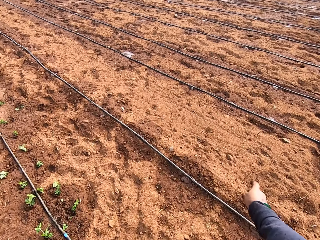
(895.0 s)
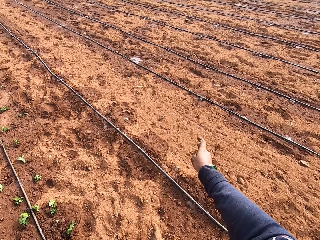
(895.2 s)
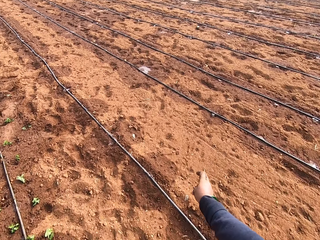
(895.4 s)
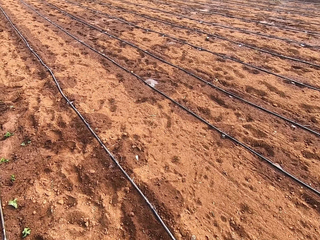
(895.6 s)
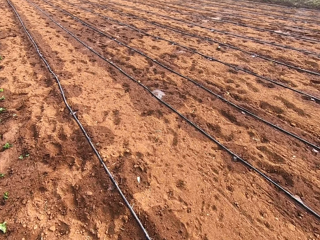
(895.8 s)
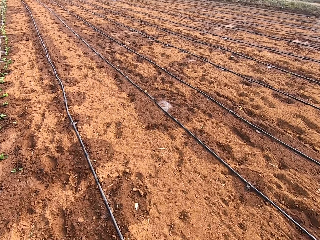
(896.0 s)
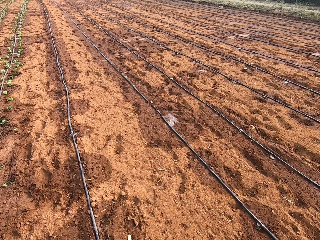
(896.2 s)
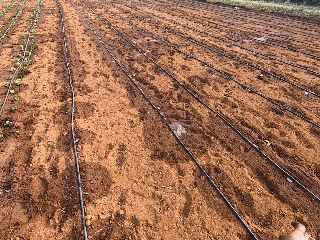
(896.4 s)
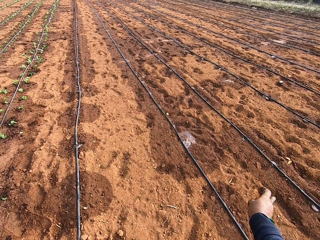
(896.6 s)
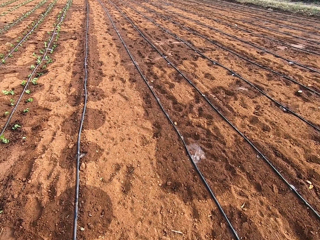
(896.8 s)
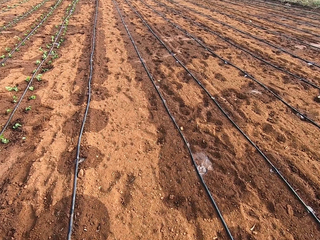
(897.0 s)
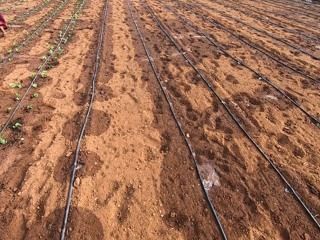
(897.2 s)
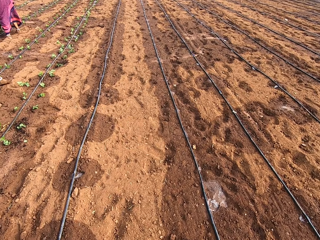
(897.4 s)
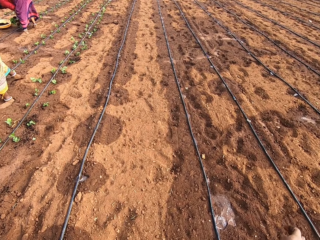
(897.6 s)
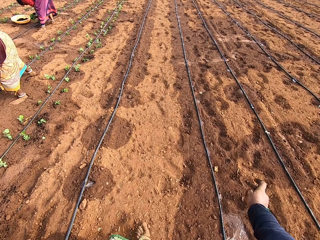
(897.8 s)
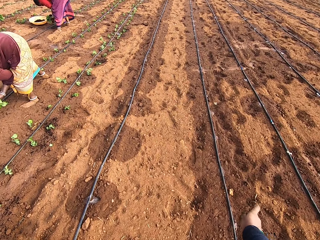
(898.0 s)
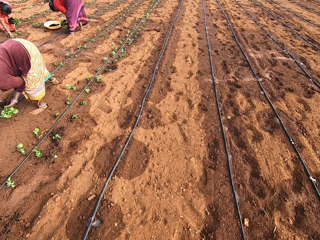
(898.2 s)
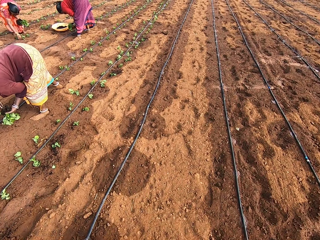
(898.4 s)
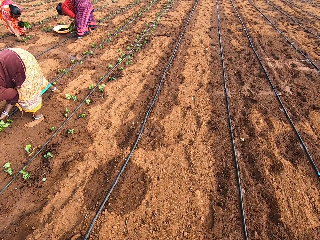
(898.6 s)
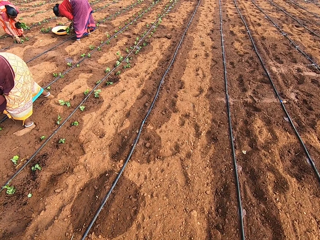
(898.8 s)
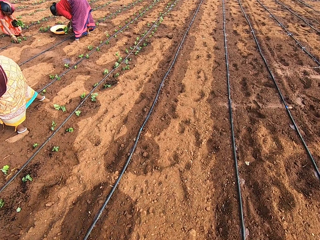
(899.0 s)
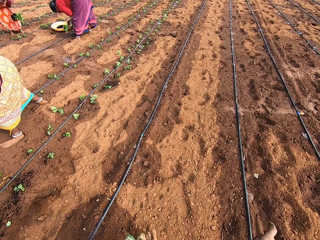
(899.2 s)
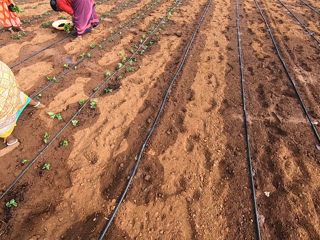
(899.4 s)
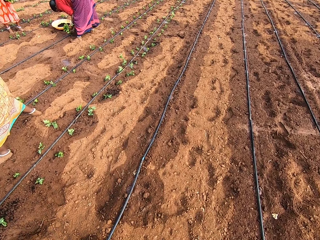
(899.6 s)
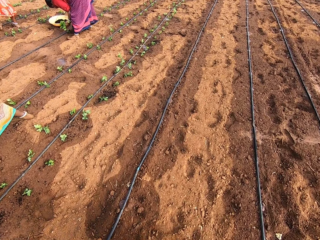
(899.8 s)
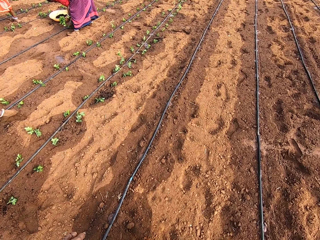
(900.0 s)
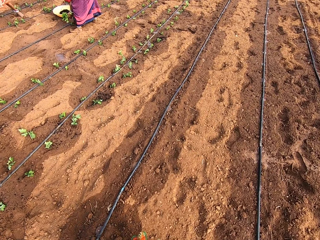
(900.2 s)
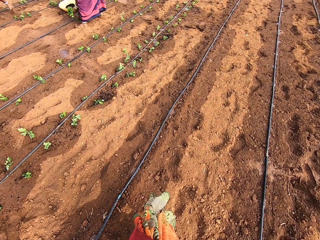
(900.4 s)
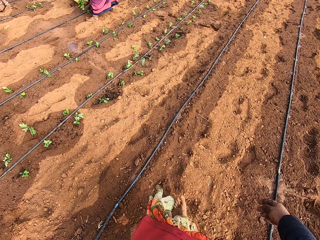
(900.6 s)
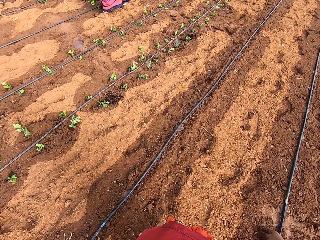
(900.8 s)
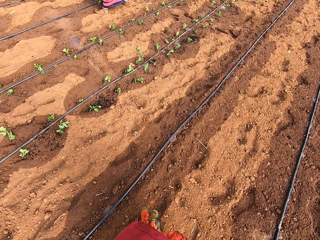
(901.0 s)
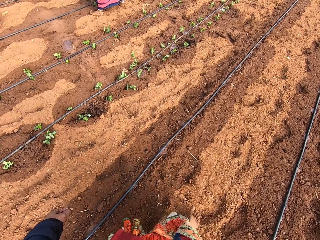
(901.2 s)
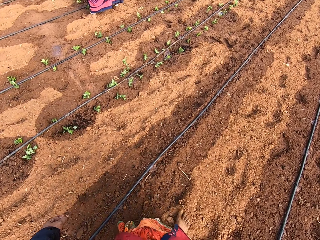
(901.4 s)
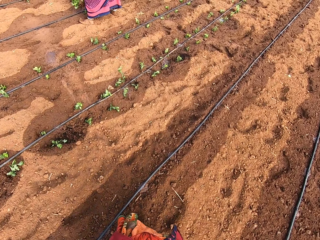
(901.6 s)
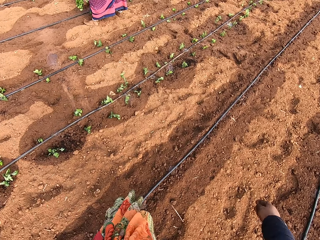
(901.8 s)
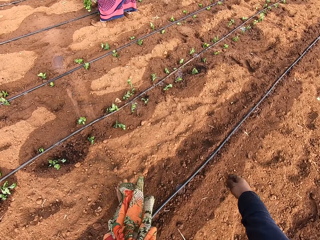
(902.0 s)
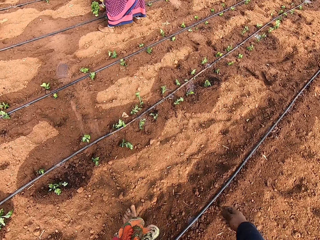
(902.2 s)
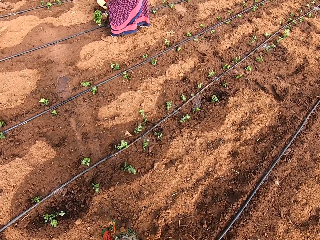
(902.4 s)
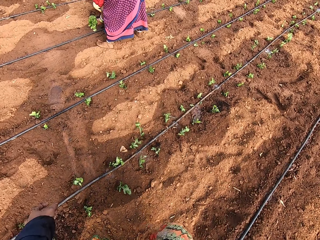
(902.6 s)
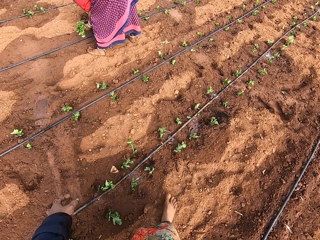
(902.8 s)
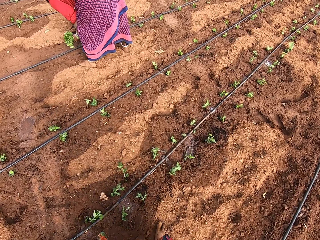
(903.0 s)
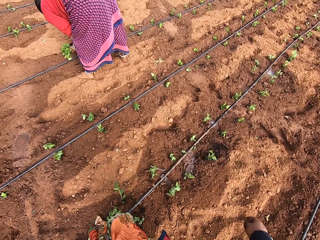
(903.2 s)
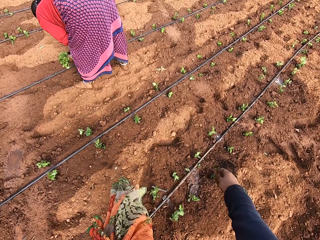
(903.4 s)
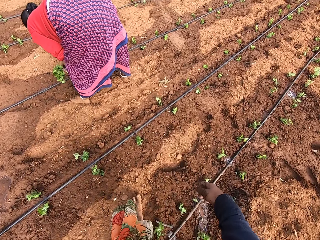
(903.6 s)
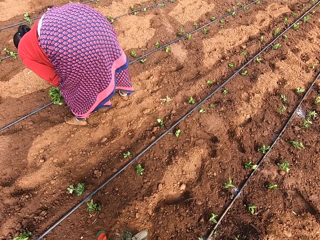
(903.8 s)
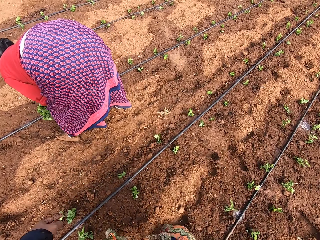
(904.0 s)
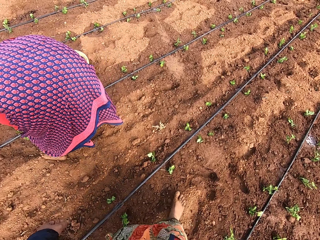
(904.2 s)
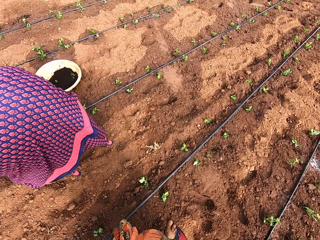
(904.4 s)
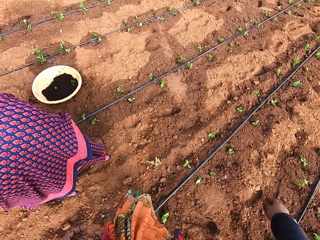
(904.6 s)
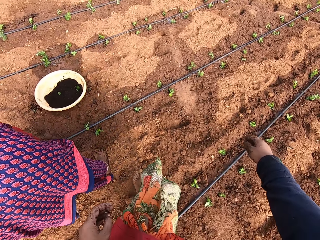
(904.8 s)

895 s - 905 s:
The camera wearer walks across the garden. A woman puts the plant into the soil with her right hand. Another woman puts the plant into the soil with her right hand.

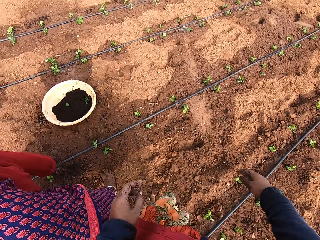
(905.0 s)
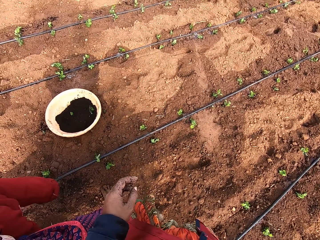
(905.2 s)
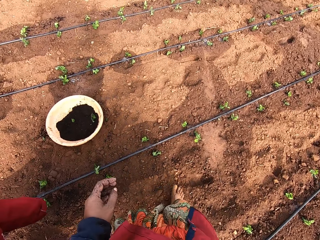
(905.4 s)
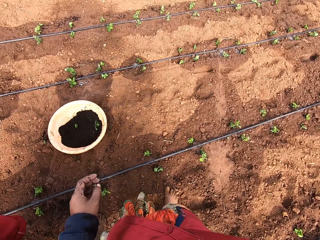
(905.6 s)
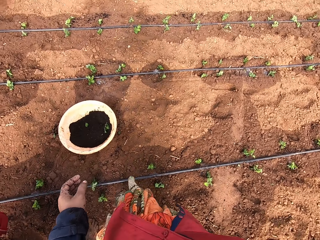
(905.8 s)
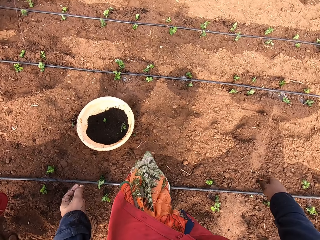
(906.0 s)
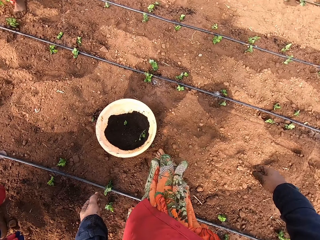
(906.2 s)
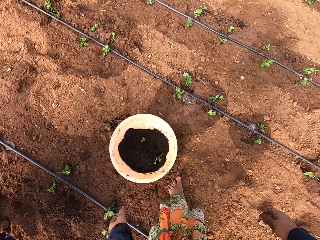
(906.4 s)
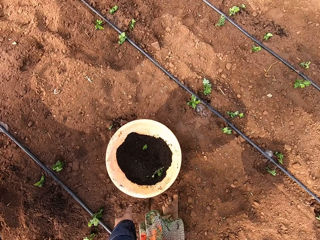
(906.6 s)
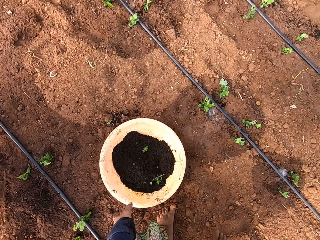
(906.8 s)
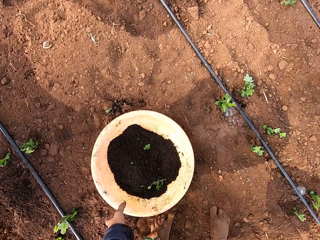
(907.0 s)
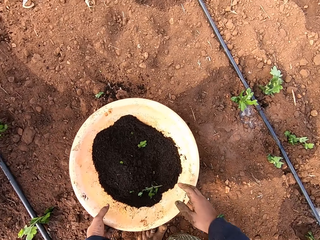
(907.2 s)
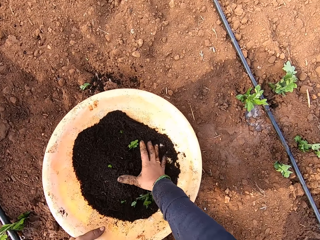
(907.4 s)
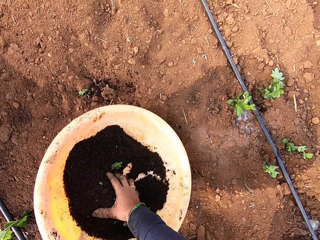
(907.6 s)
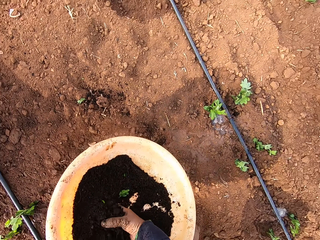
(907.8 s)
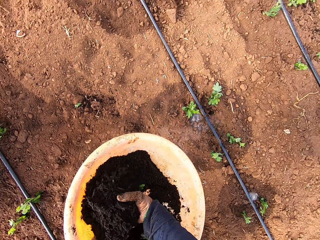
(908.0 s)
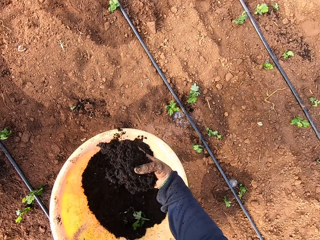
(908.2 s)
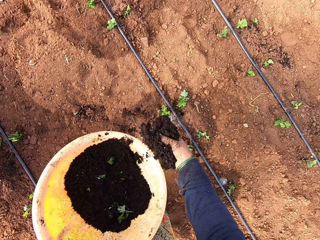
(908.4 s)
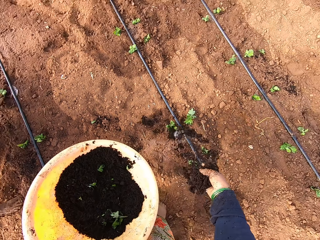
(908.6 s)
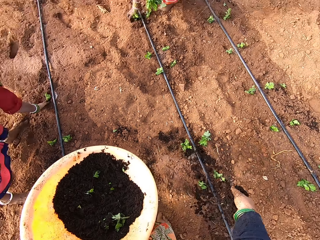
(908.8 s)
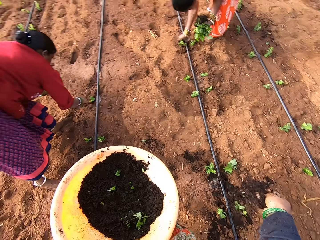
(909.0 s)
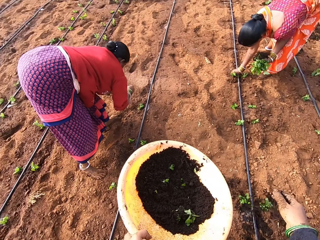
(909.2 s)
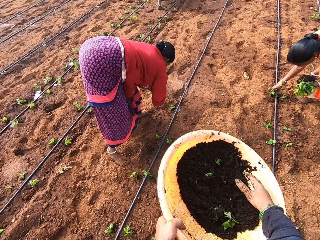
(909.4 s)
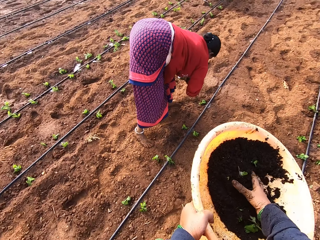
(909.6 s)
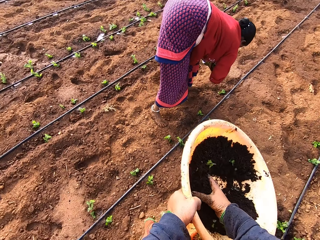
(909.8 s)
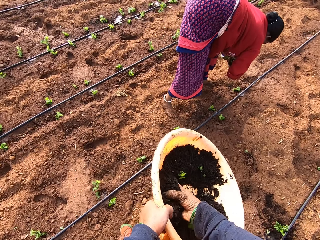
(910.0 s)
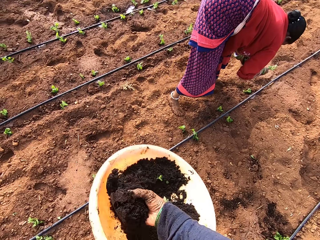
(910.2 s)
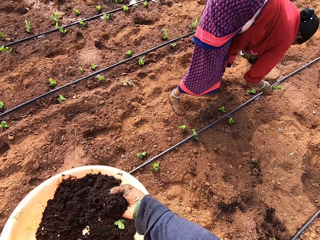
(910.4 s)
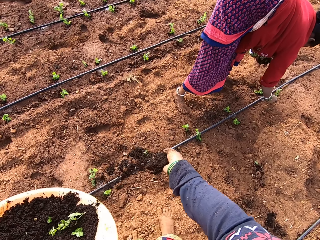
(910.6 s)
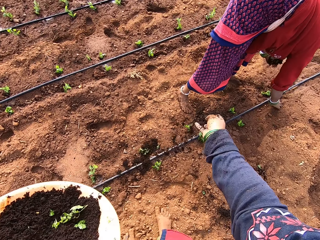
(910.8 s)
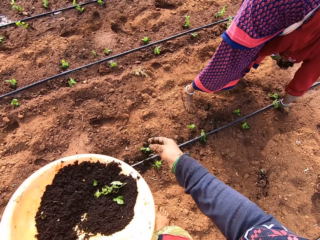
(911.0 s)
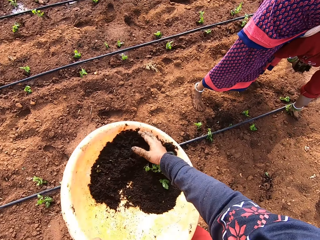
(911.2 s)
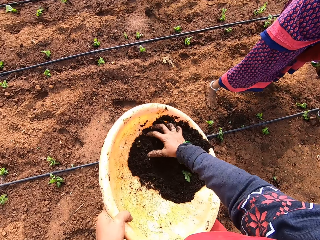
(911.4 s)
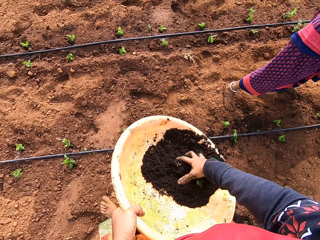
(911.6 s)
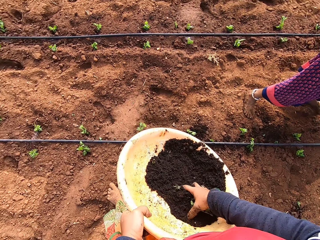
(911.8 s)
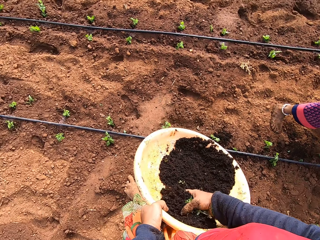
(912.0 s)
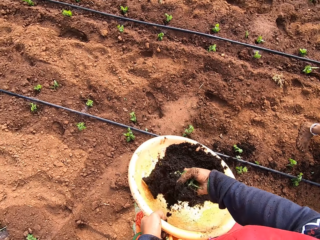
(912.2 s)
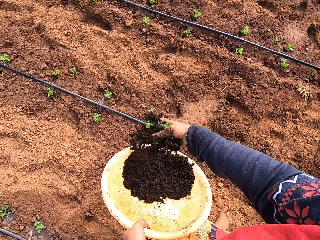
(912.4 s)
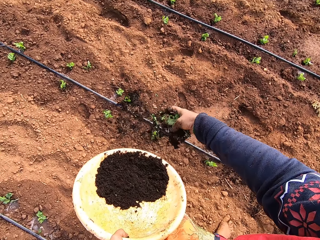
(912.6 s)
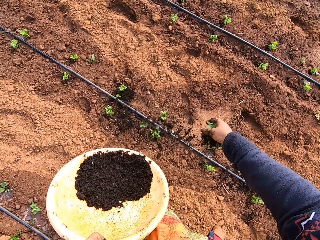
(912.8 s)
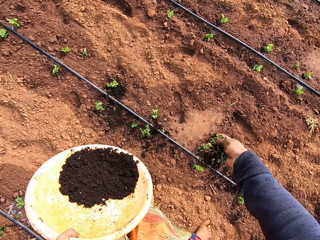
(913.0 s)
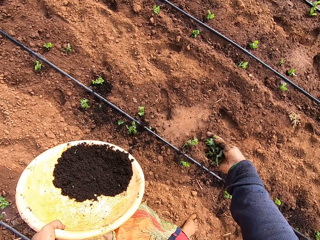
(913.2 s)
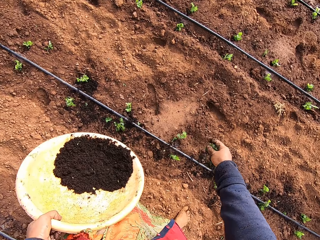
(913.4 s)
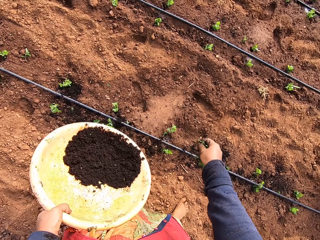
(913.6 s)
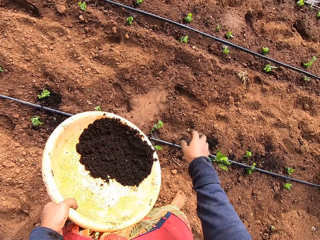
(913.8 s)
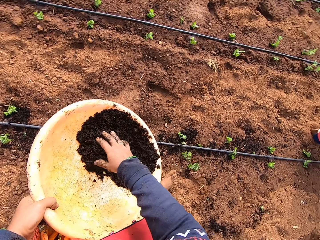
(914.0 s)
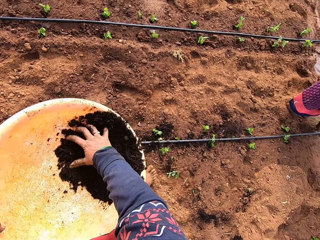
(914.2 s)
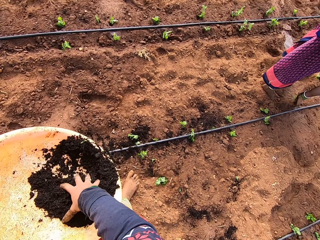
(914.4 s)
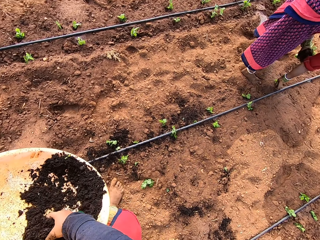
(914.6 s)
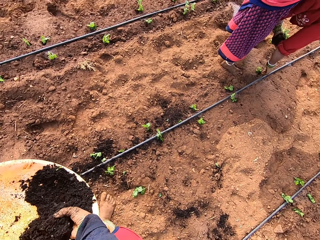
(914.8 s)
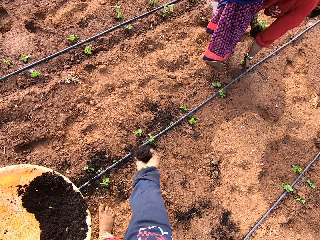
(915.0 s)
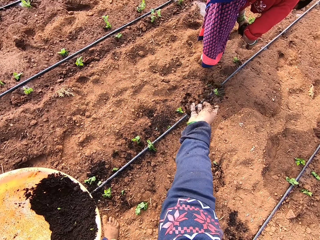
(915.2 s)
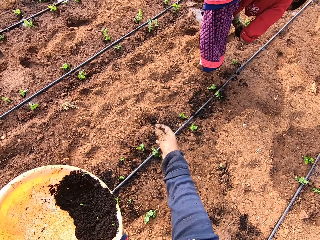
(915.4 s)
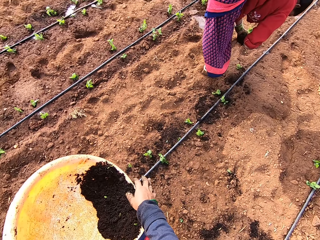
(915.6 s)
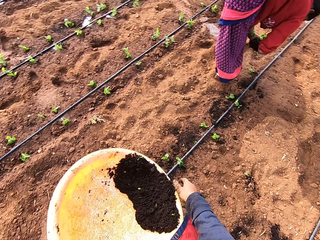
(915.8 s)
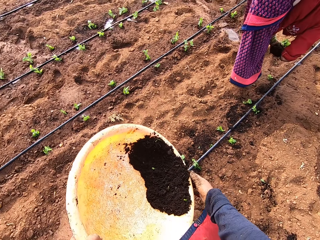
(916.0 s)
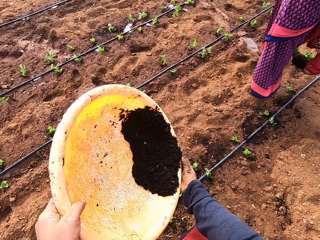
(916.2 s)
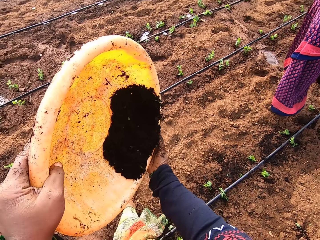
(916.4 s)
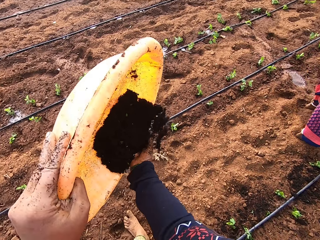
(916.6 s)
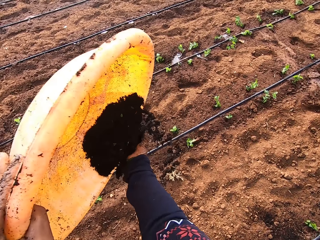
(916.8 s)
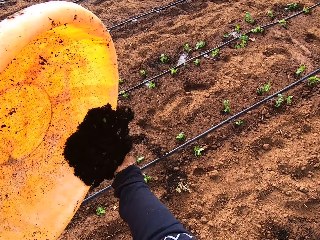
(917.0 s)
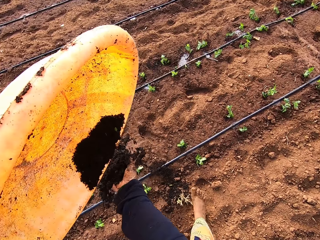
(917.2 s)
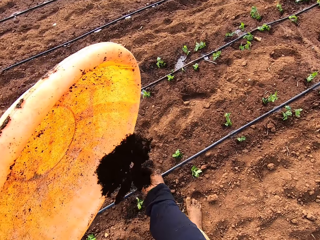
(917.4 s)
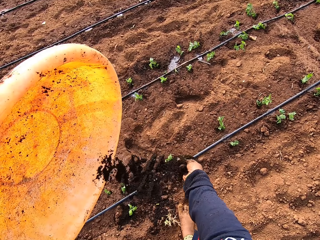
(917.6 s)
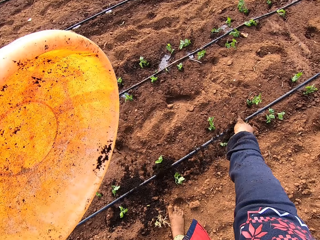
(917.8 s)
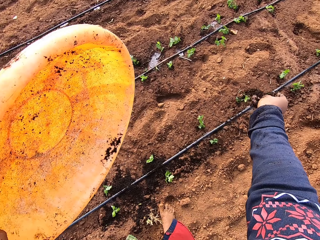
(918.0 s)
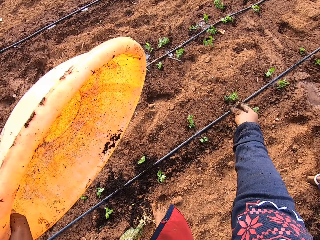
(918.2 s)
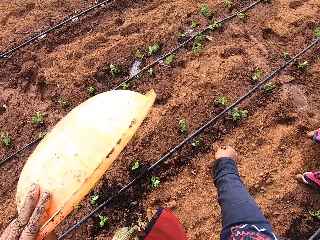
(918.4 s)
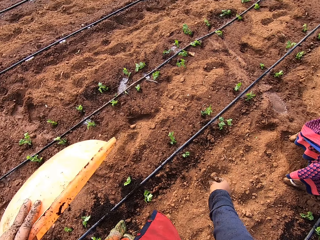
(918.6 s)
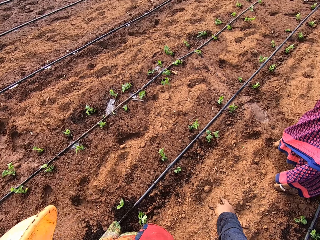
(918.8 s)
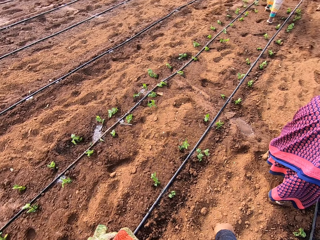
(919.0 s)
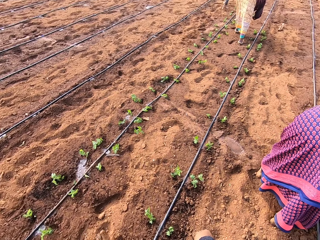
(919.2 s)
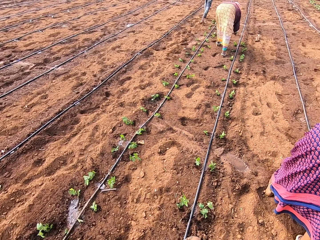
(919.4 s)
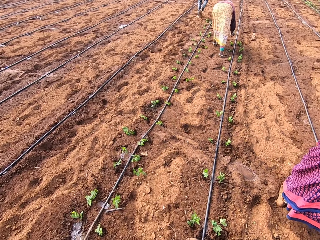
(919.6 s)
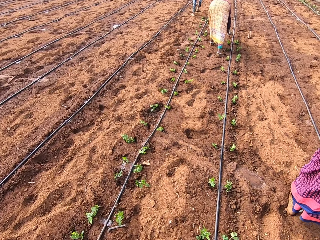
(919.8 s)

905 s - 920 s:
The camera wearer picks the container from the floor with her left hand. She scoops some sand from the container with her right hand. She drops the sand on the floor with her right hand. A woman puts the plant into the soil with her right hand. The camera wearer scoops some sand from the container with her right hand. Another woman puts the plant into the soil with her right hand. The camera wearer drops the sand on the floor with her right hand. She scoops some sand from the container with her right hand. She drops the sand on the floor with her right hand. She scoops some sand from the container with her right hand. The other woman puts the plant into the soil with her right hand. The camera wearer drops the sand on the floor with her right hand. The other woman picks a plant from her left hand with her right hand. The camera wearer turns some sand from the container with her right hand to her right hand. She drops the sand on the floor with her right hand.
